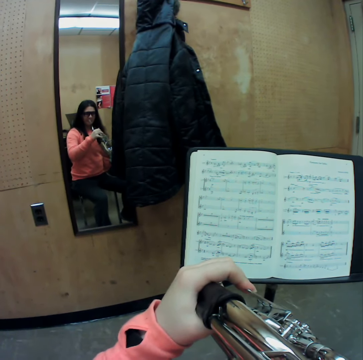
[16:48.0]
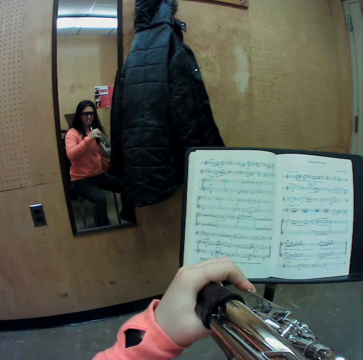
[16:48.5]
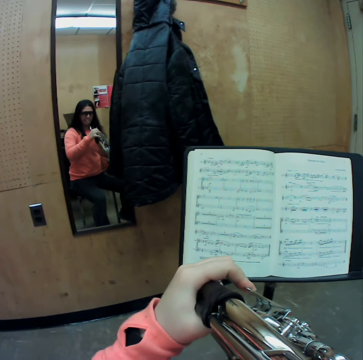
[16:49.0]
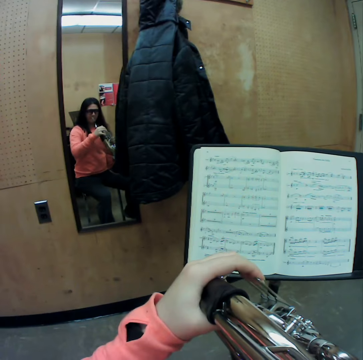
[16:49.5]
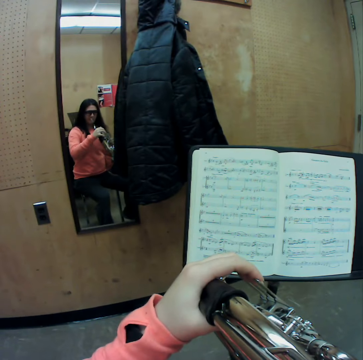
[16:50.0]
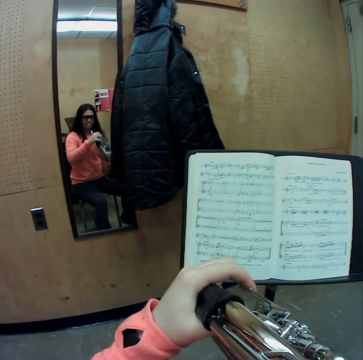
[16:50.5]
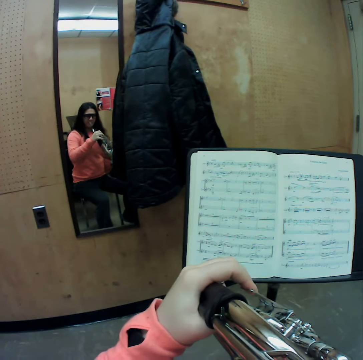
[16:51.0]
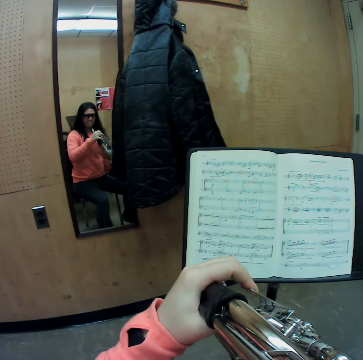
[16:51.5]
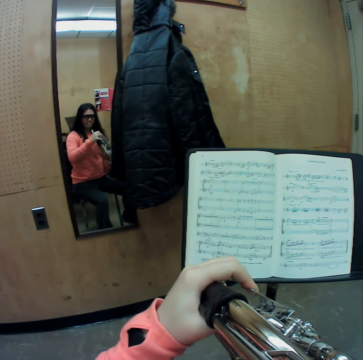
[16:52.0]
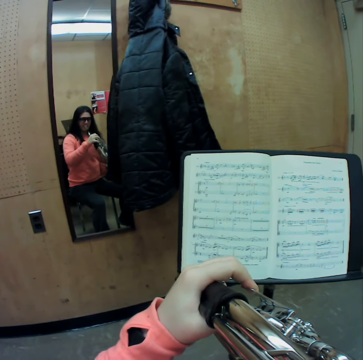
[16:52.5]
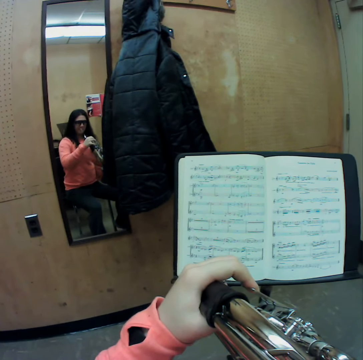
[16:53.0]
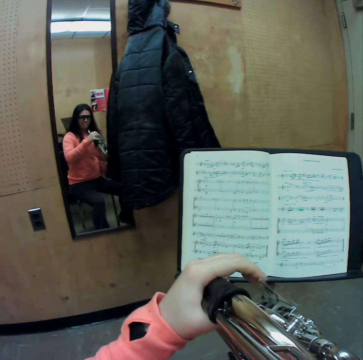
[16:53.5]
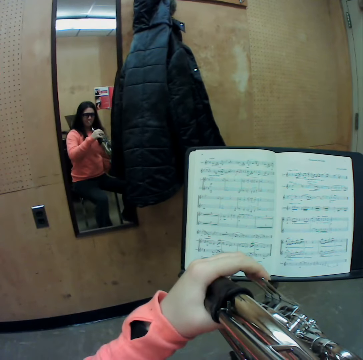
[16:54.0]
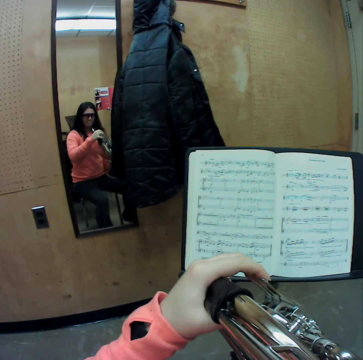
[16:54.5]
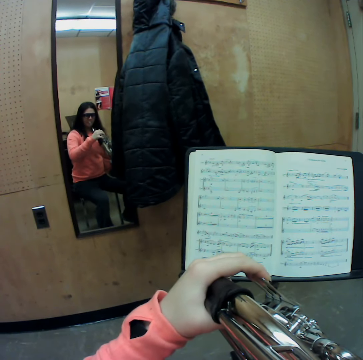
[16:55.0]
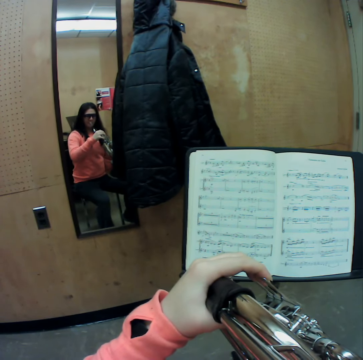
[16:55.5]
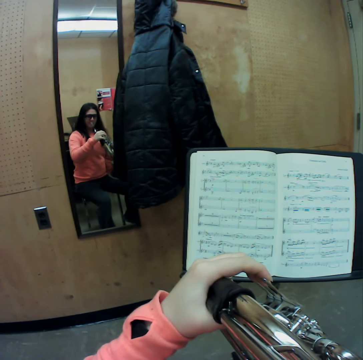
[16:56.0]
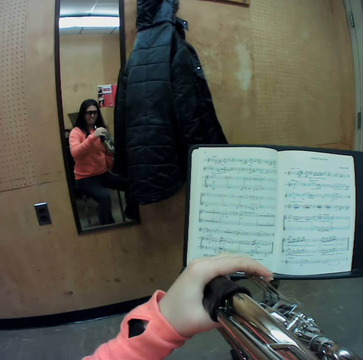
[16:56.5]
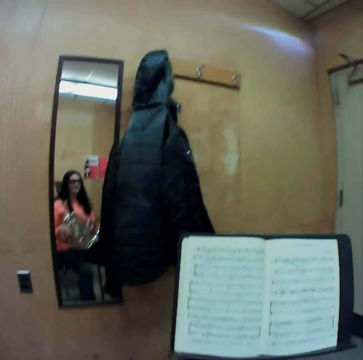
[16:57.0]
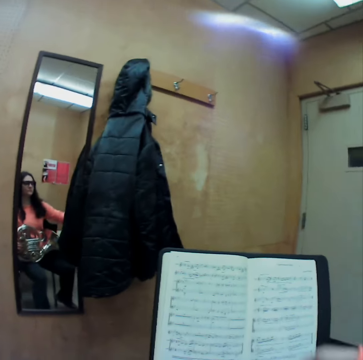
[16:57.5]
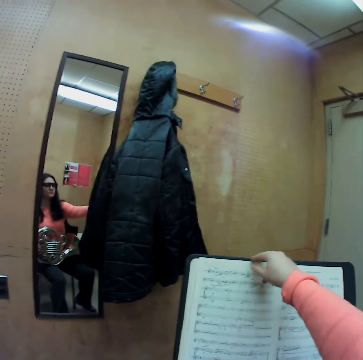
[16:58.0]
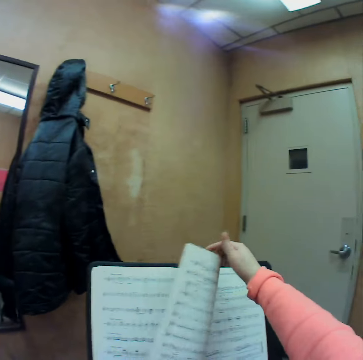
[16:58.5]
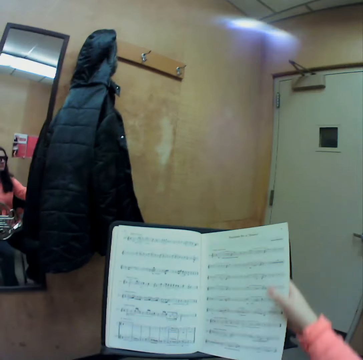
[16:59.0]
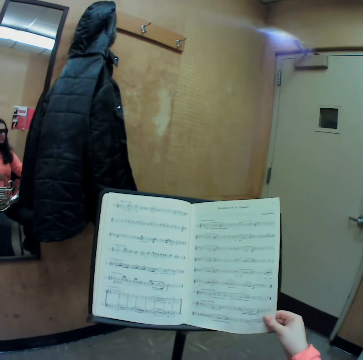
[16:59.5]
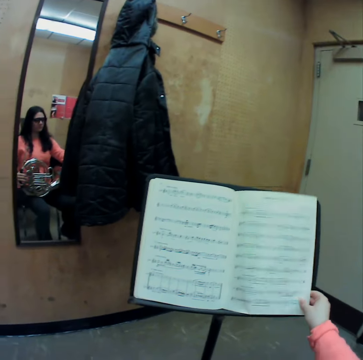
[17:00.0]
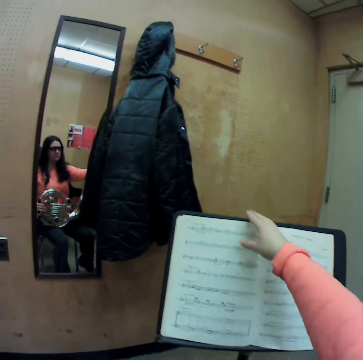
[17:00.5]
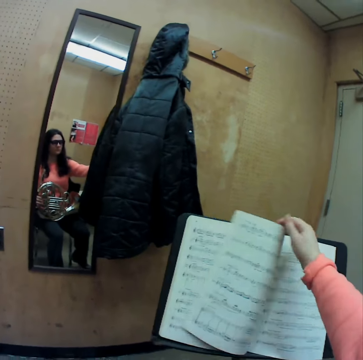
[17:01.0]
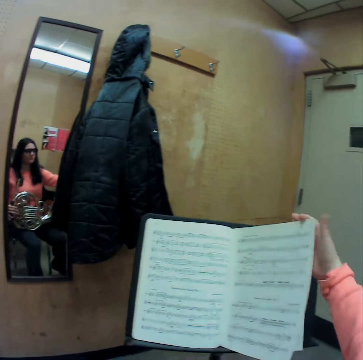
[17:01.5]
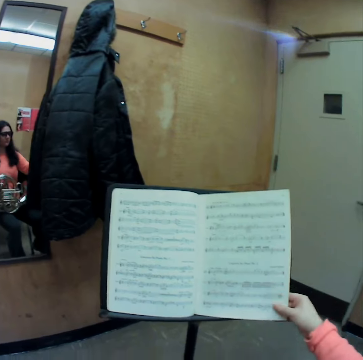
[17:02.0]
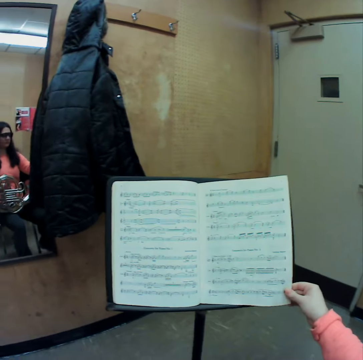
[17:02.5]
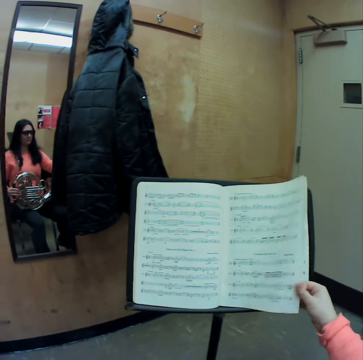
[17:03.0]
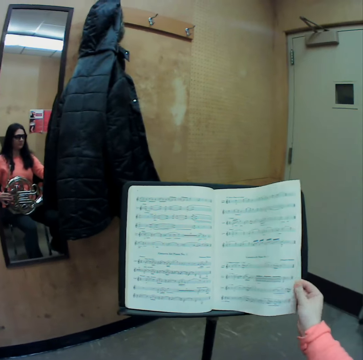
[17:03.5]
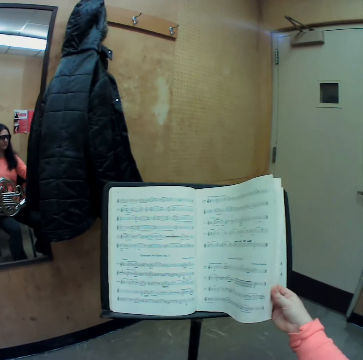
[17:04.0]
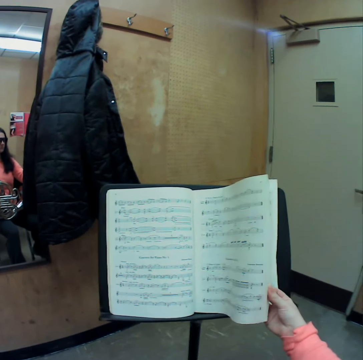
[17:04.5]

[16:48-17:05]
The camera wearer stops blowing a trumpet. She flips through the pages of the music book with her right hand.

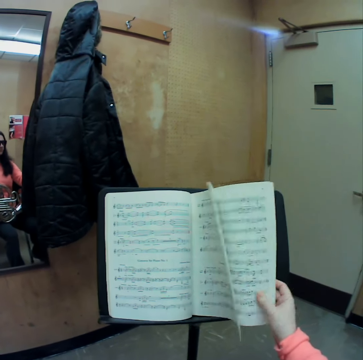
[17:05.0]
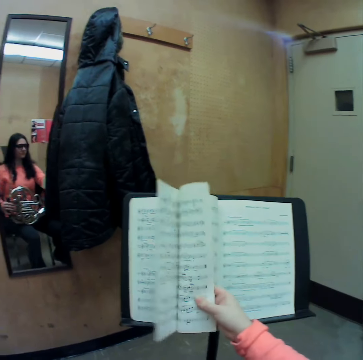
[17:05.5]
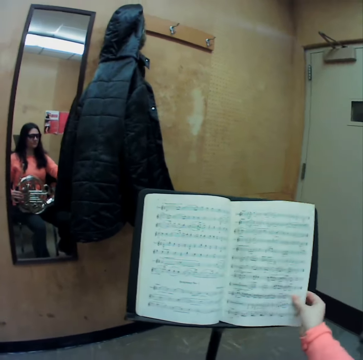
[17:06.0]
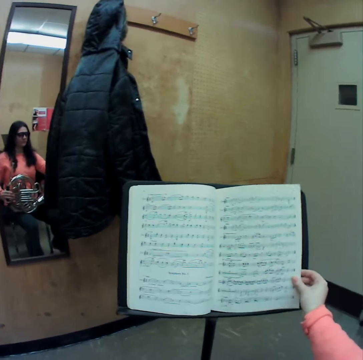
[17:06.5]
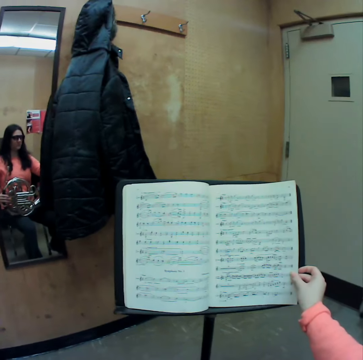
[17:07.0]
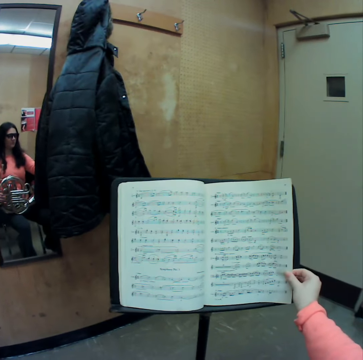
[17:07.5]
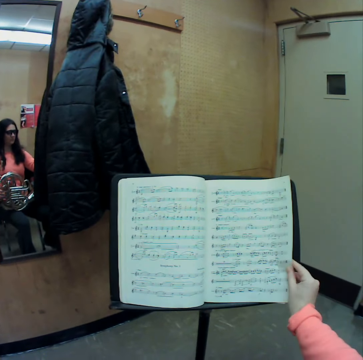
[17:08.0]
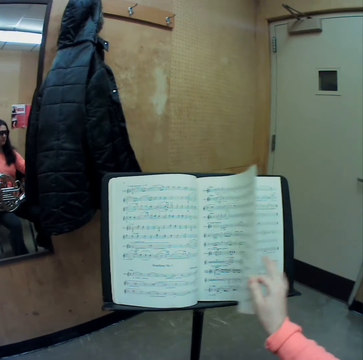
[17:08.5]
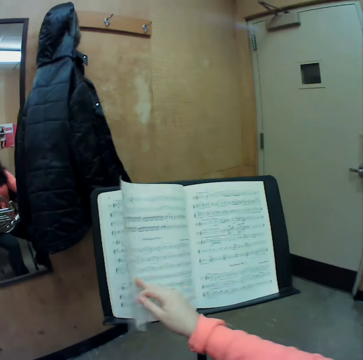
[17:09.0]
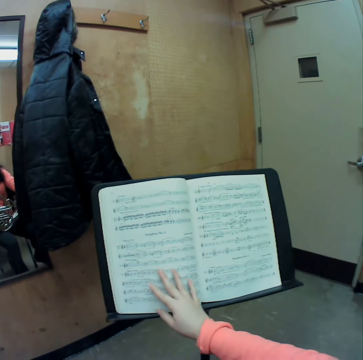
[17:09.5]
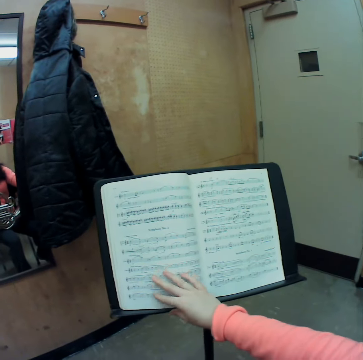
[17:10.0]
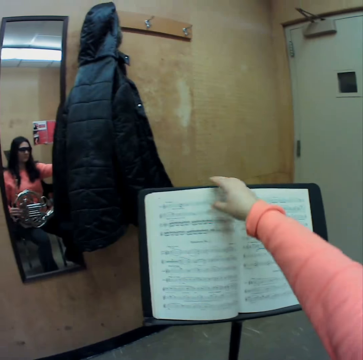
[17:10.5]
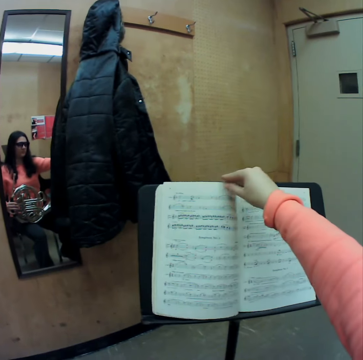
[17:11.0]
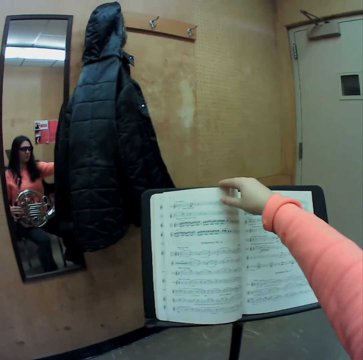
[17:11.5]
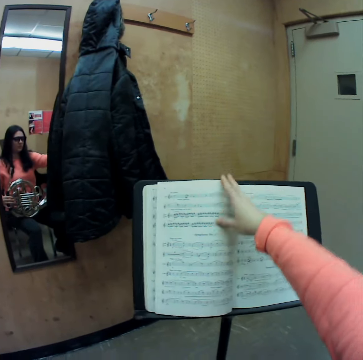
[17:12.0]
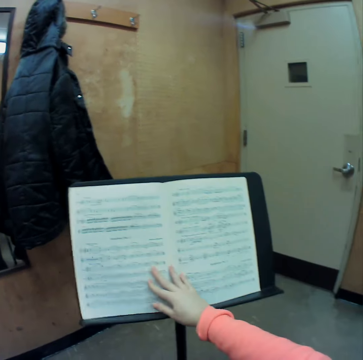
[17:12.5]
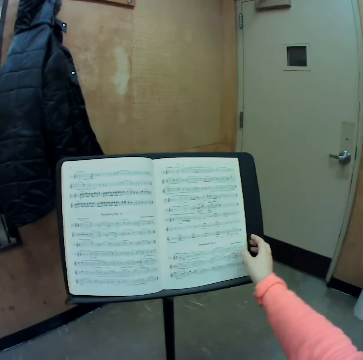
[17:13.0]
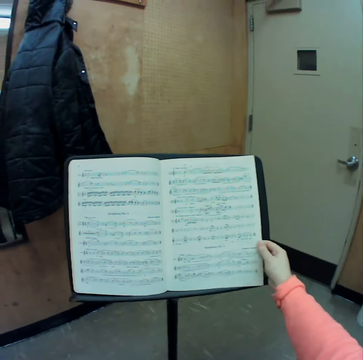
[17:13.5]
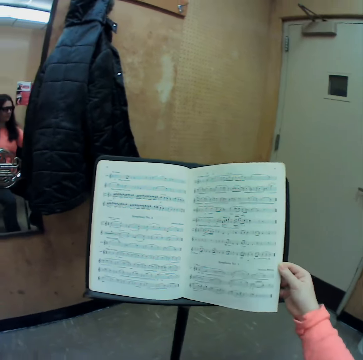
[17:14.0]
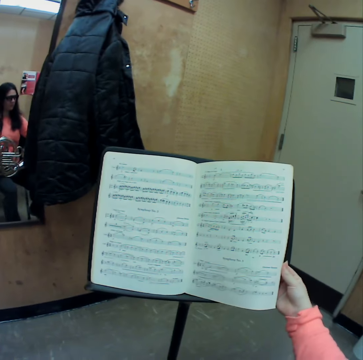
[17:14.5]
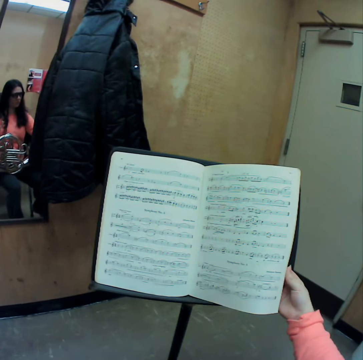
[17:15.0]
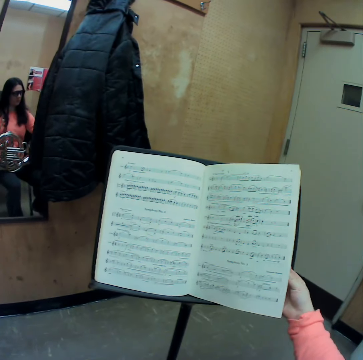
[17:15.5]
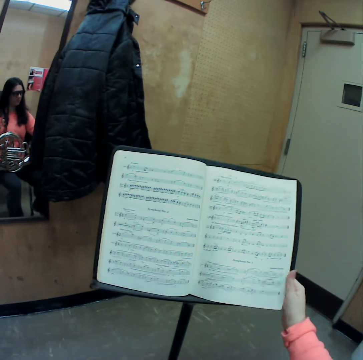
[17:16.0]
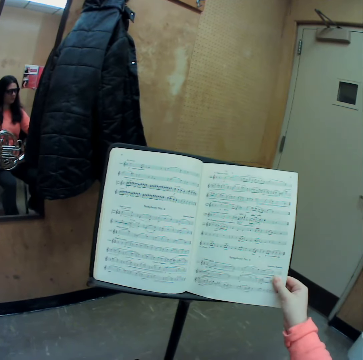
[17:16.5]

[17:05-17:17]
The camera wearer touches a book.

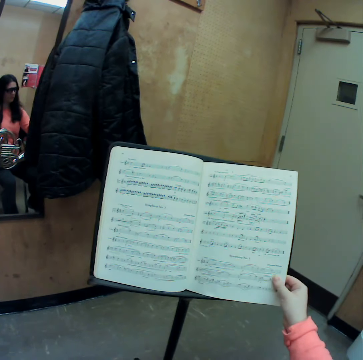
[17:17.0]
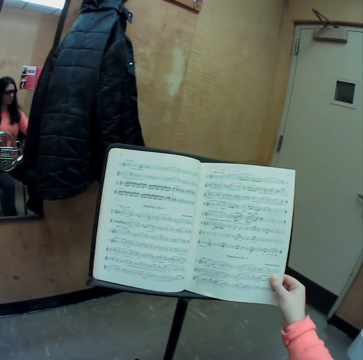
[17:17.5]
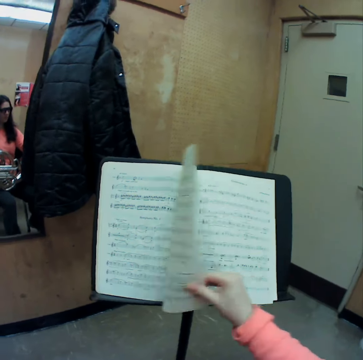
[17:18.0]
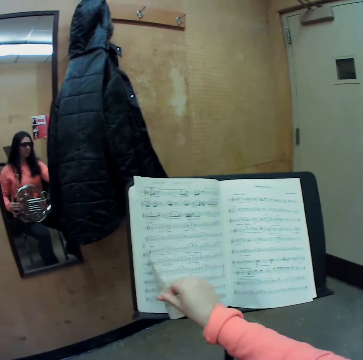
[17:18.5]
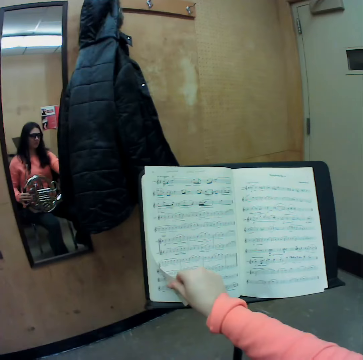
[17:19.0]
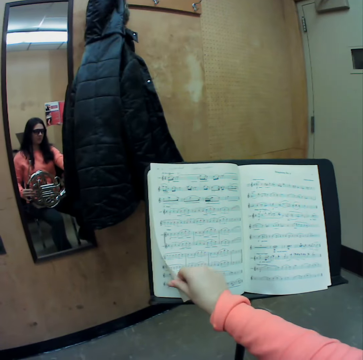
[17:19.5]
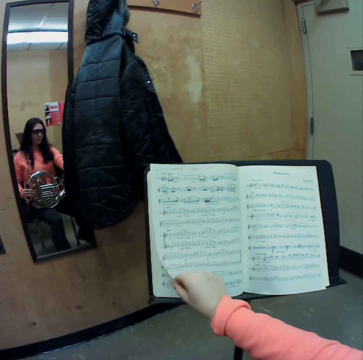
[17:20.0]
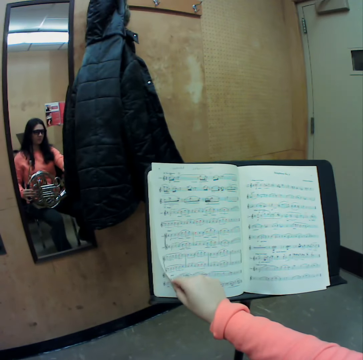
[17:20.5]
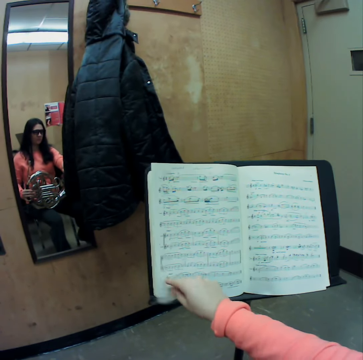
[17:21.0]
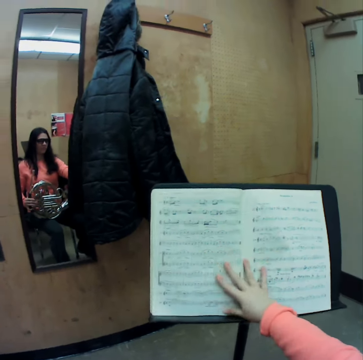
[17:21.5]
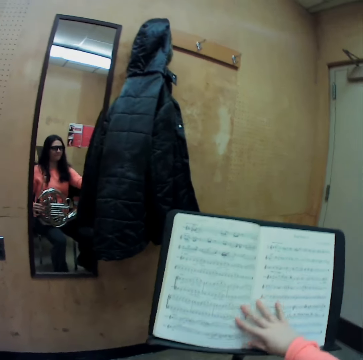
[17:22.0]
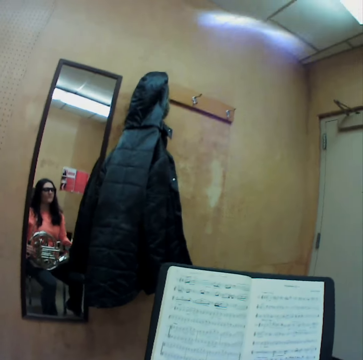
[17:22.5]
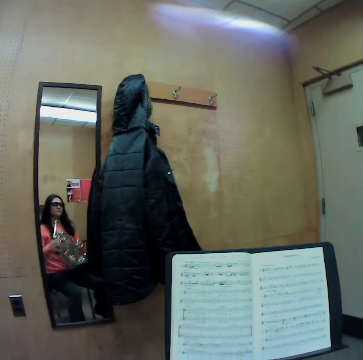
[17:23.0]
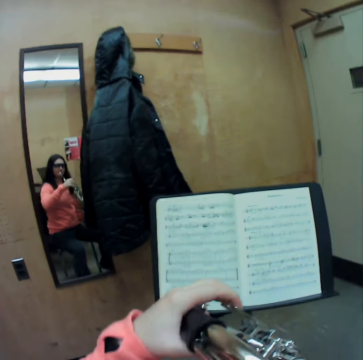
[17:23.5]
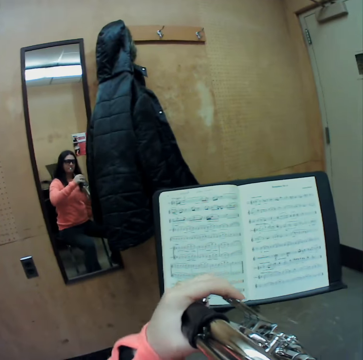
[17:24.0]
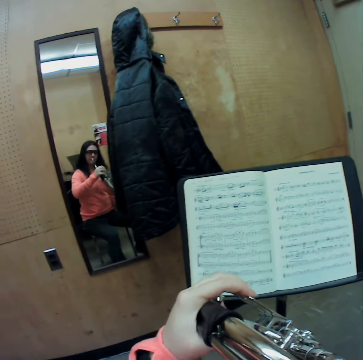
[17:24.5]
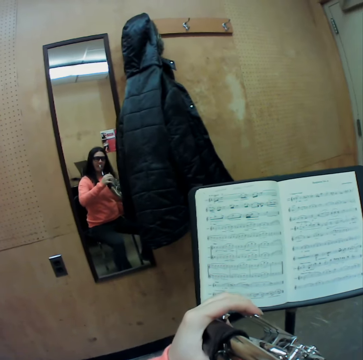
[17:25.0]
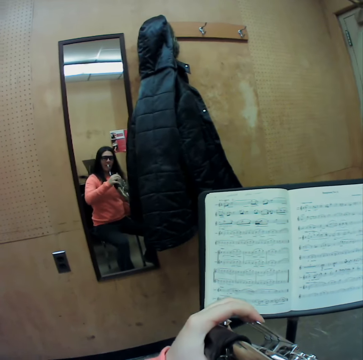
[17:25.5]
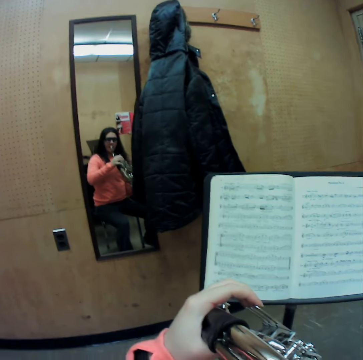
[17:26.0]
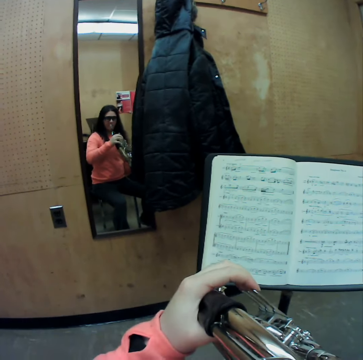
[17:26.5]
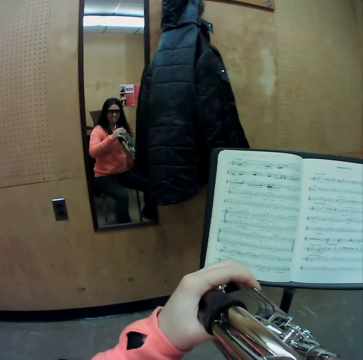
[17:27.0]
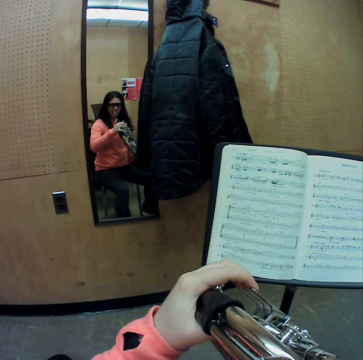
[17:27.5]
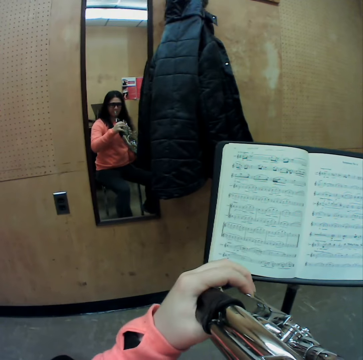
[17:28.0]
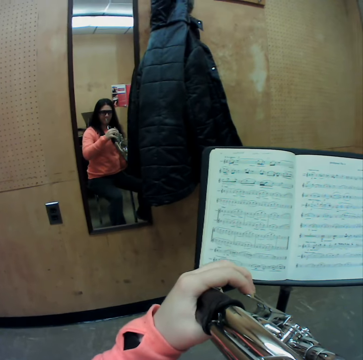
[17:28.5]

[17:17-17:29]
The camera wearer blows a trumpet or French horn. She plays the French horn with her left hand, with her fingers.
